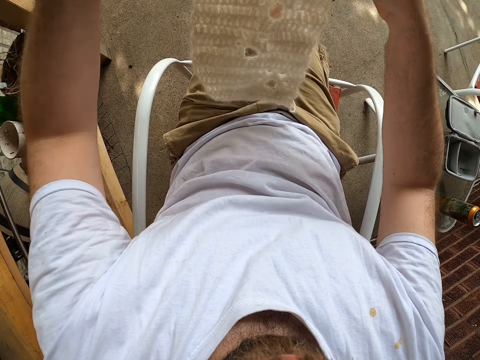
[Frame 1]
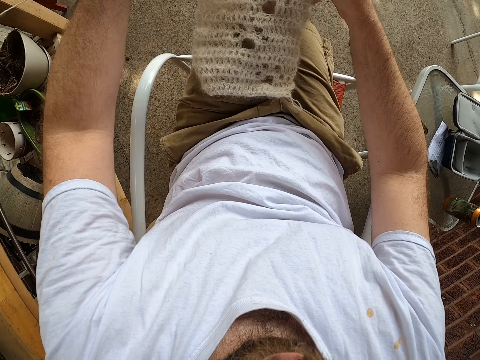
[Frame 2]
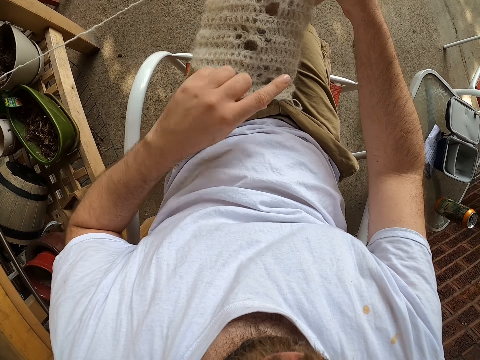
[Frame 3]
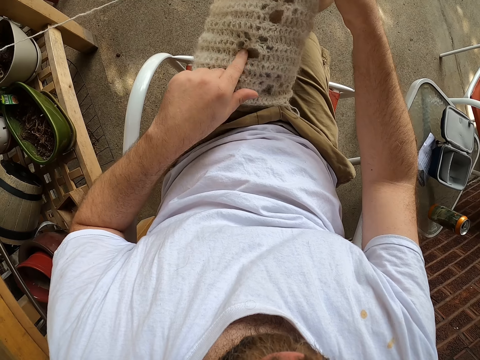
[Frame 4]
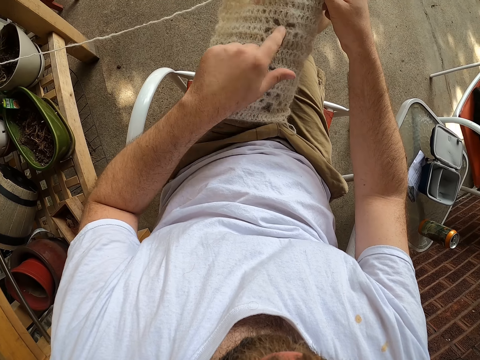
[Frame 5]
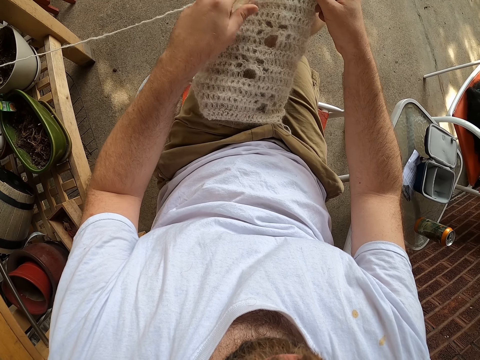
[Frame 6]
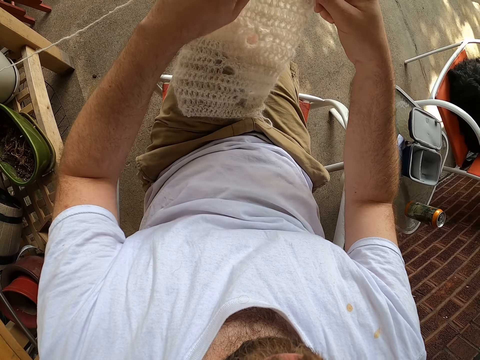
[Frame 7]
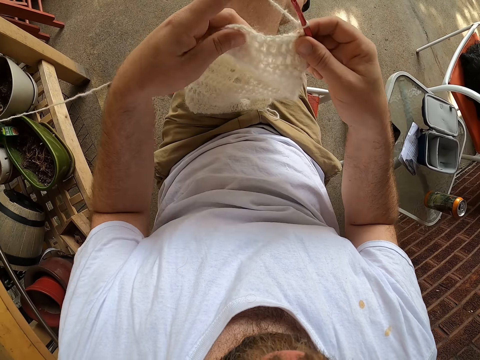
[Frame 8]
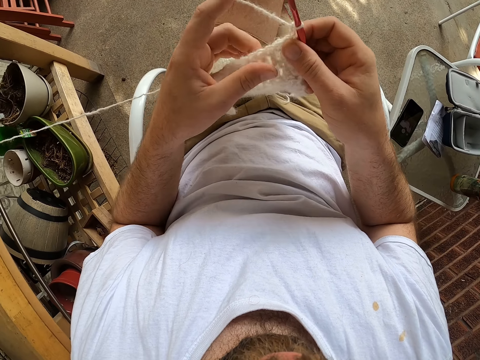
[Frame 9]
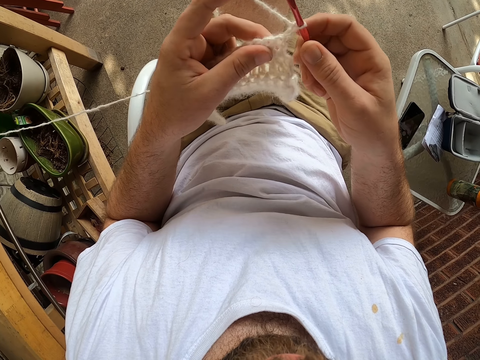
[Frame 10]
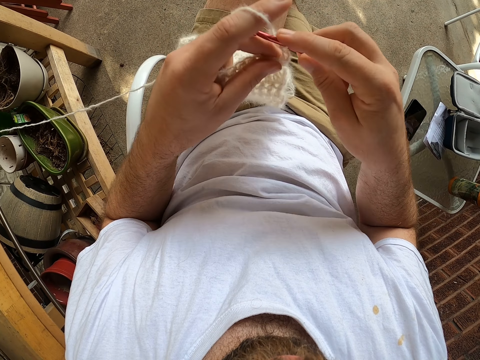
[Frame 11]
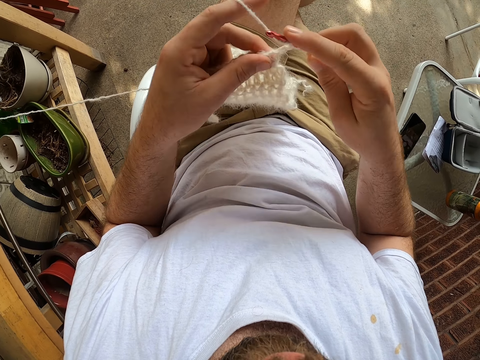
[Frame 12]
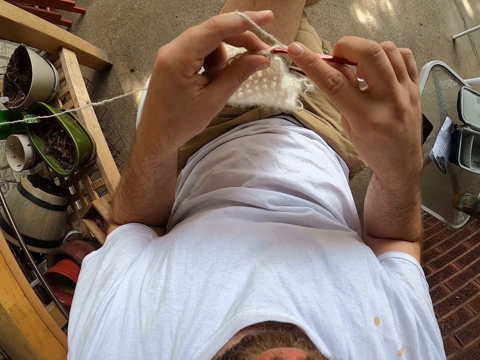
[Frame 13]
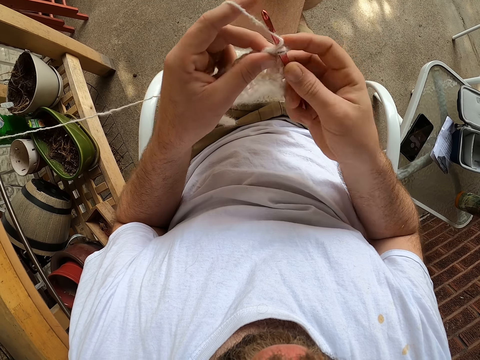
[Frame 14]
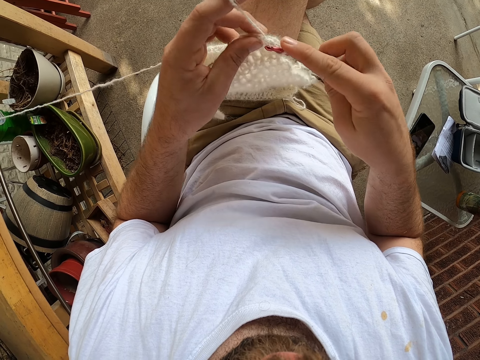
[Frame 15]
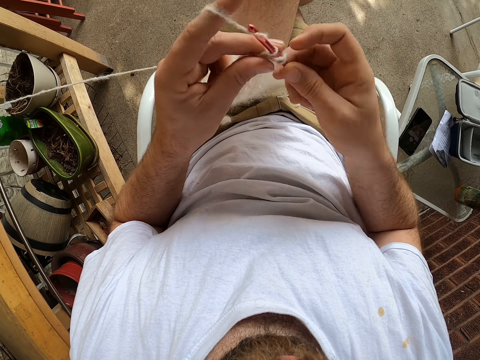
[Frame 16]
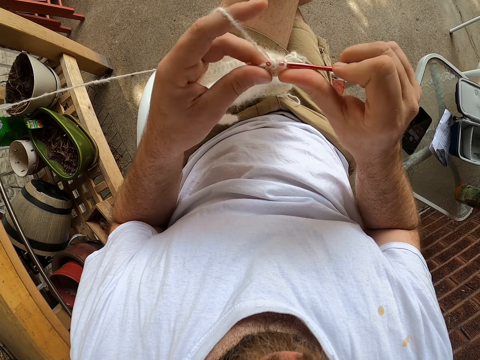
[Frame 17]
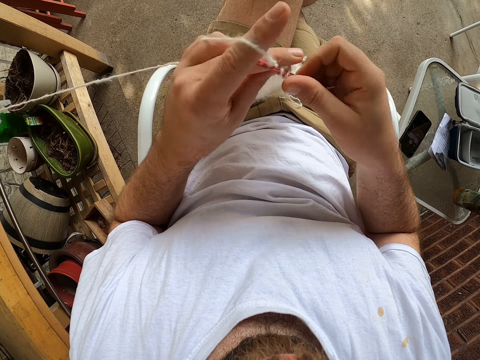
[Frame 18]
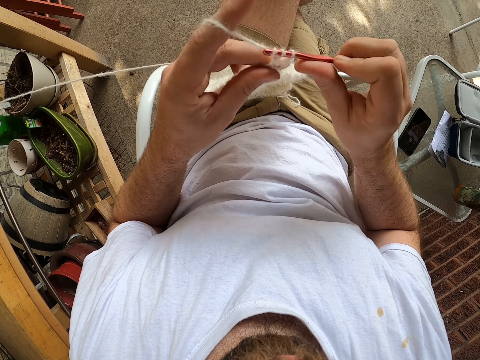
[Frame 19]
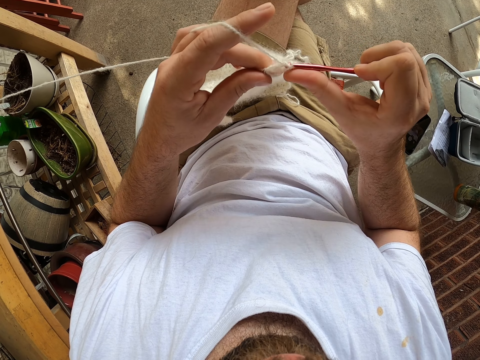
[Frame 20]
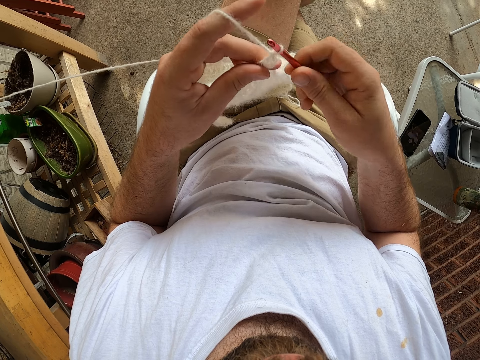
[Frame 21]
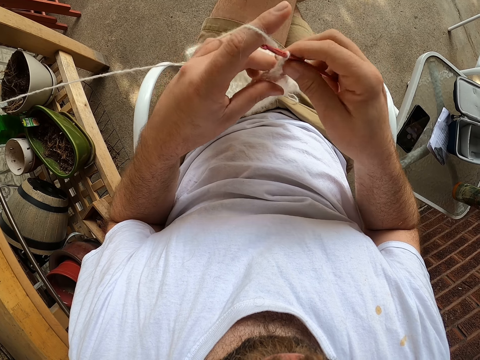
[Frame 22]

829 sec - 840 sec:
The camera wearer puts down the crochet. He counts holes in the yarn with his left hand. He knits the yarn with the knitting needle with both hands. He sews the crochet.

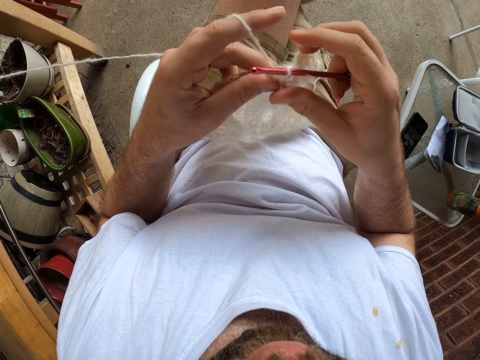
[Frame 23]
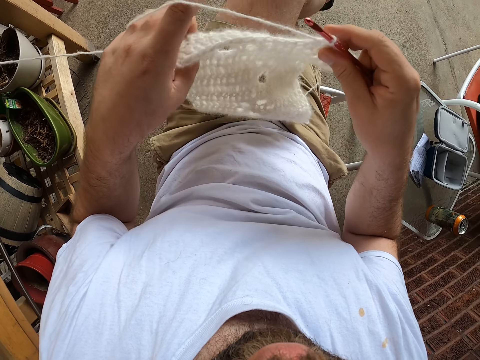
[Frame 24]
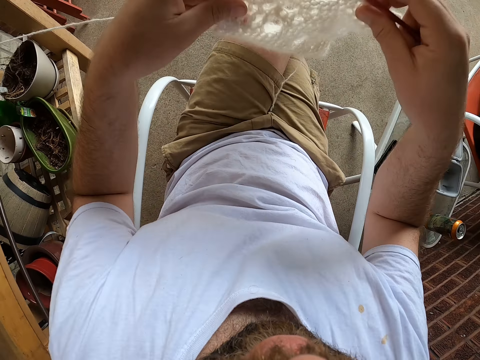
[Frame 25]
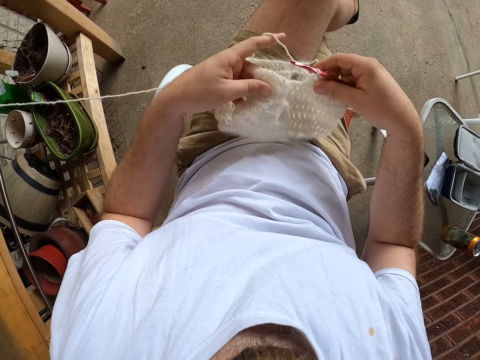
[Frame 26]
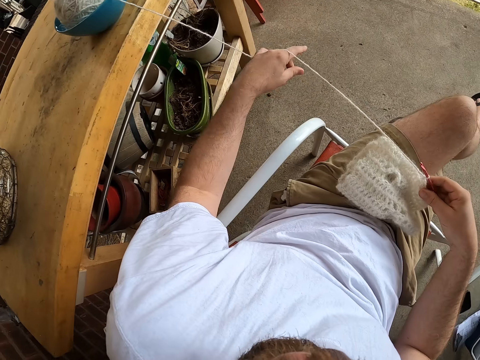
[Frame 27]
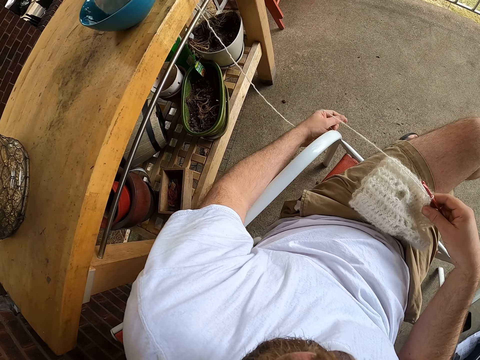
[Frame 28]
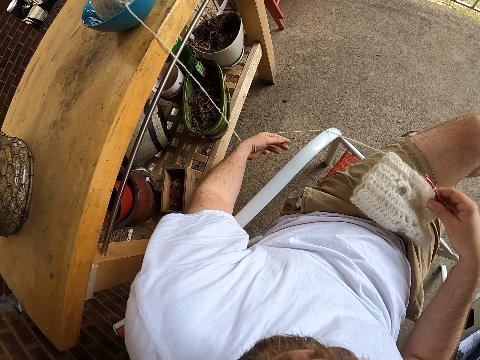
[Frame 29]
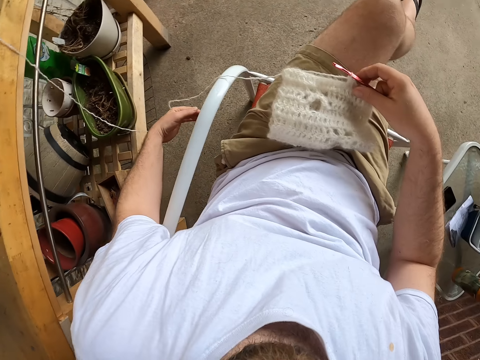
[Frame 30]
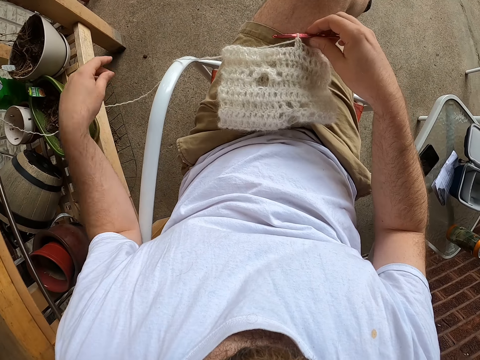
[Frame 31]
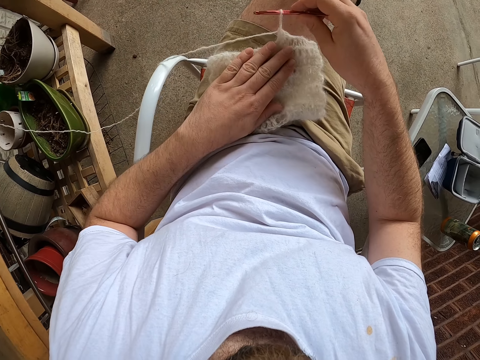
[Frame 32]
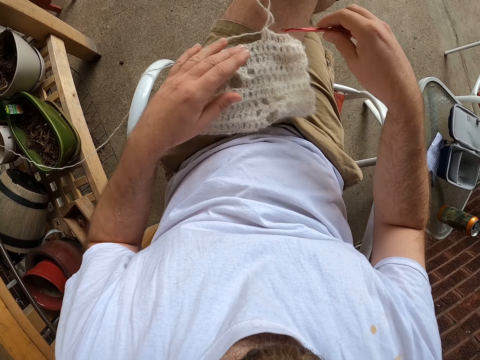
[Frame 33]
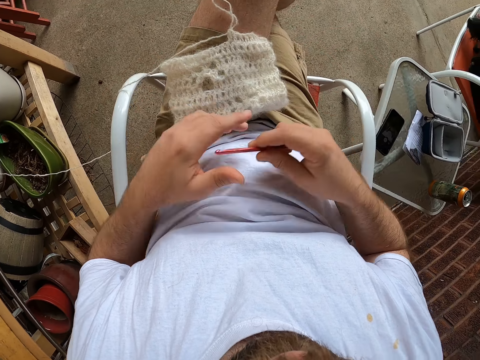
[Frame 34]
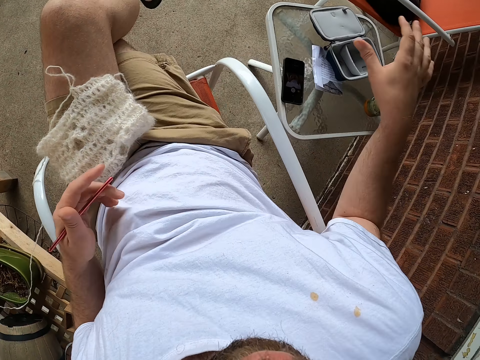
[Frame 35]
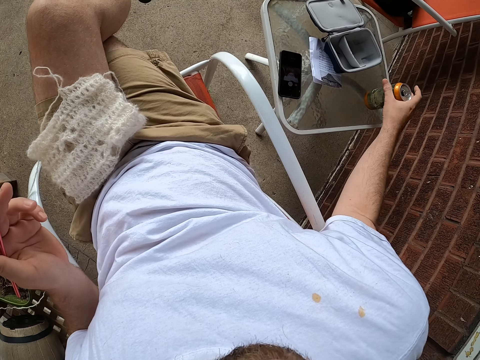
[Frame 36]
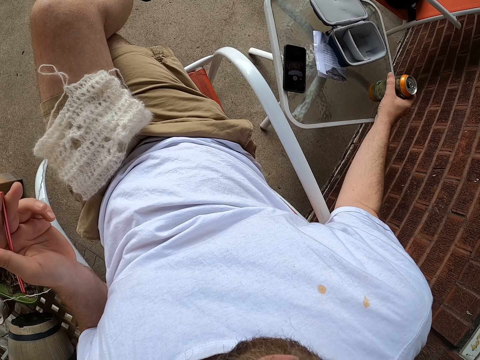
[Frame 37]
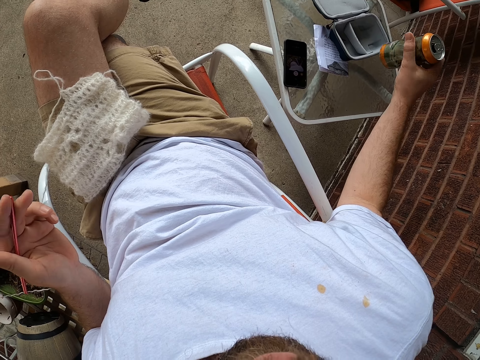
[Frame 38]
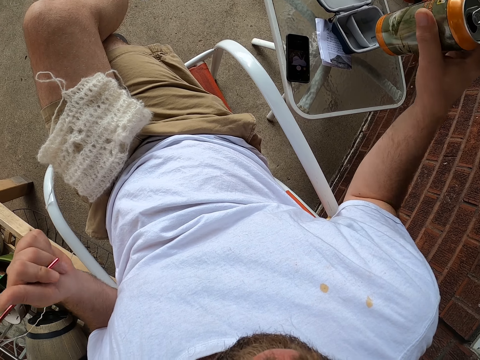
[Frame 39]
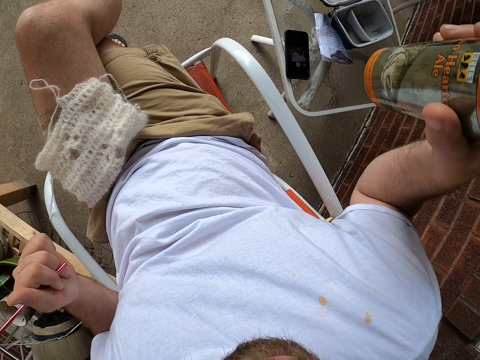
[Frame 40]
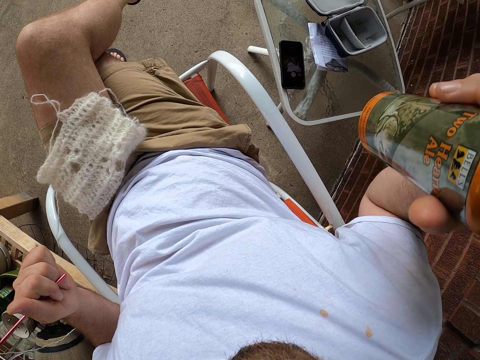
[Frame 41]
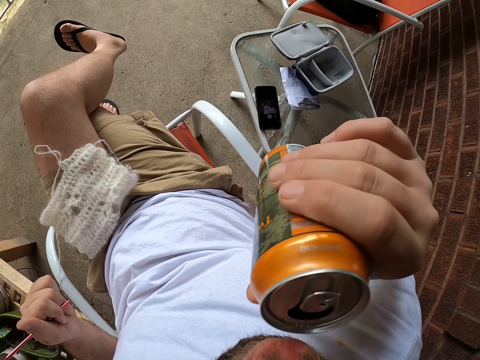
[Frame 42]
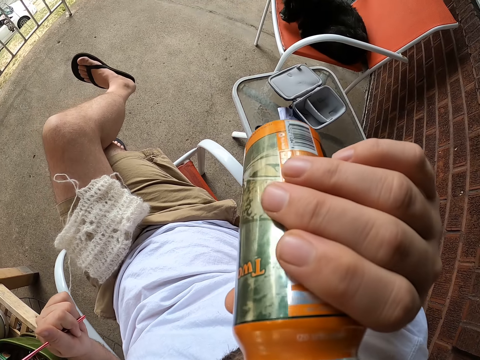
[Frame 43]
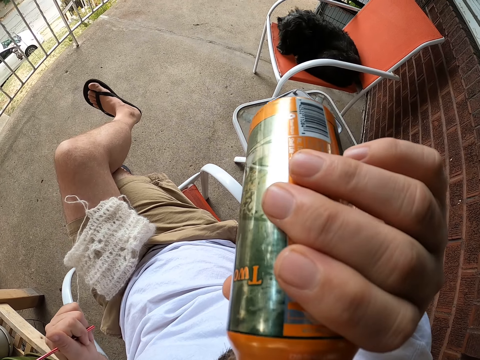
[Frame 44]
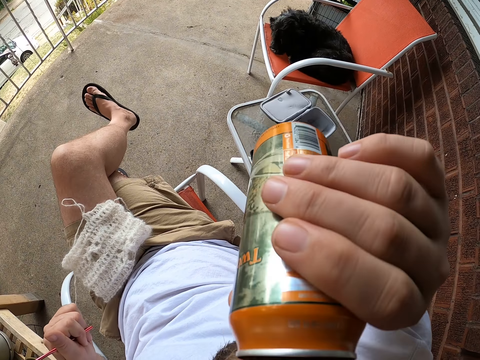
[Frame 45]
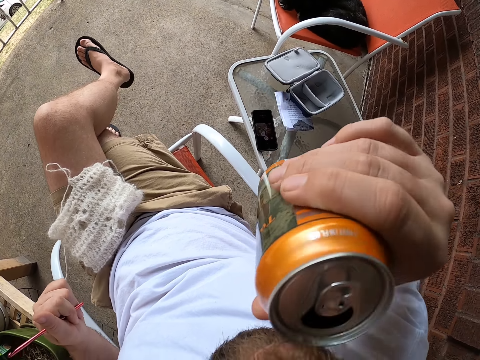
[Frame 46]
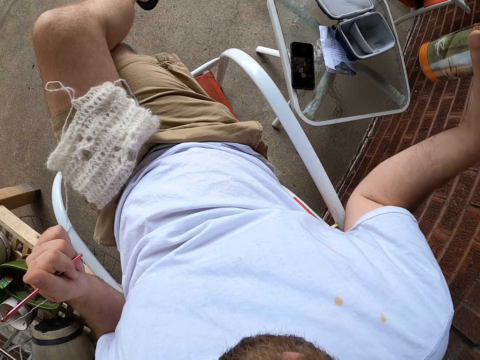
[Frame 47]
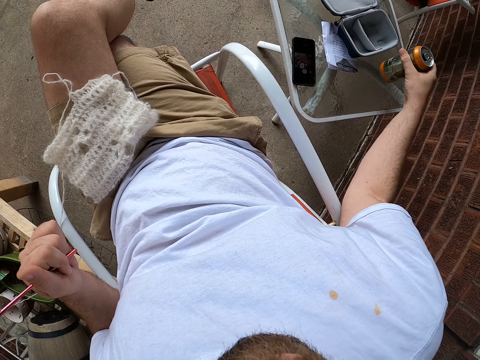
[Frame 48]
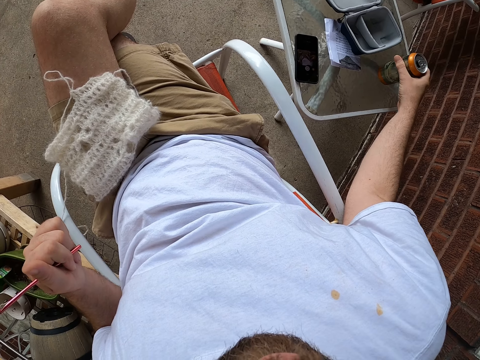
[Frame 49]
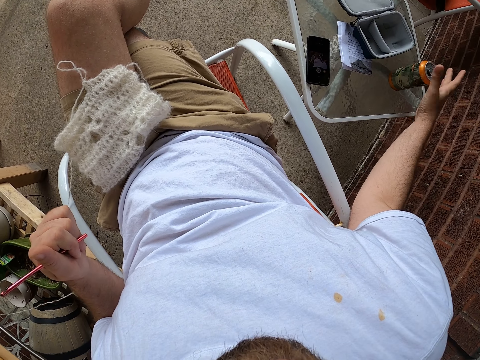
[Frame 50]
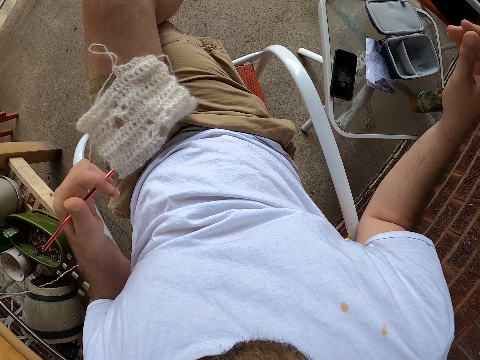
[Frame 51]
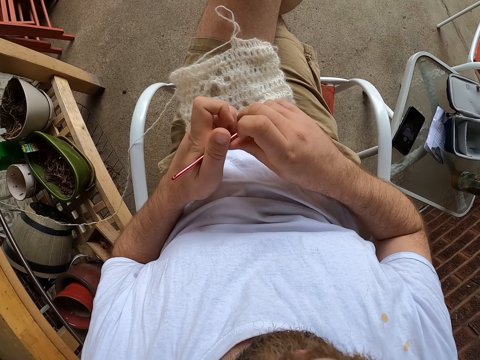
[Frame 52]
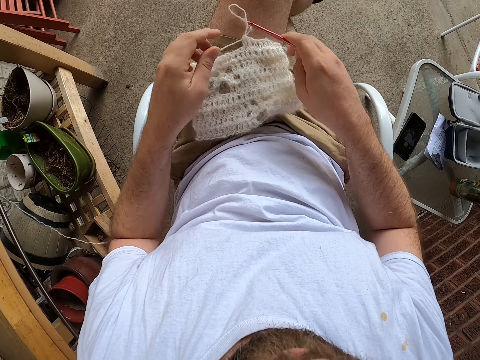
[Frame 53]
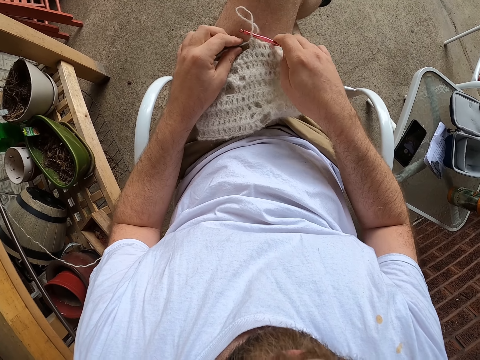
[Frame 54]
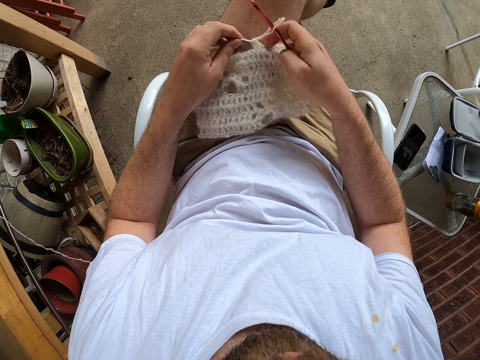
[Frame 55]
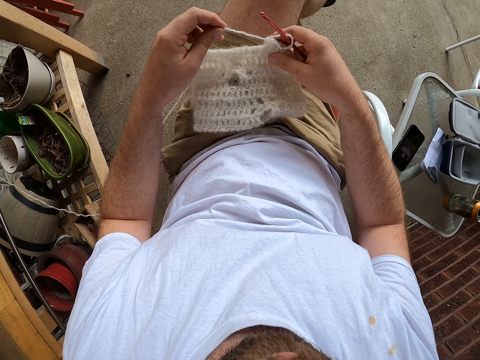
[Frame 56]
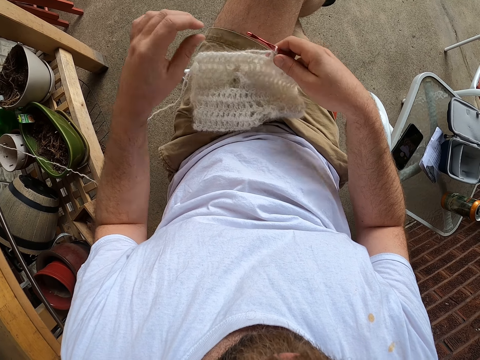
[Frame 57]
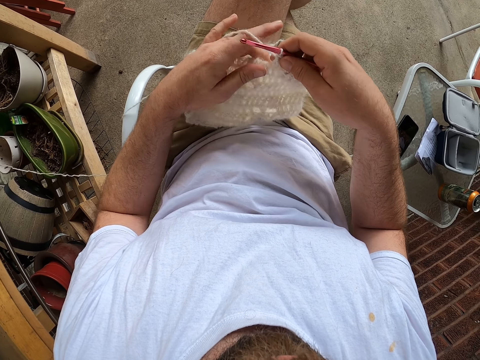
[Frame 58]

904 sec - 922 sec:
The camera wearer puts down the crochet. He pulls the sewing thread. He passes the knitting needle from his right hand to his left hand. He picks up a can from a table with his right hand. He drinks from the can. He drops the can on the table. He passes the knitting needle from his left hand to his right hand. He knits the yarn with the knitting needle with both hands.
